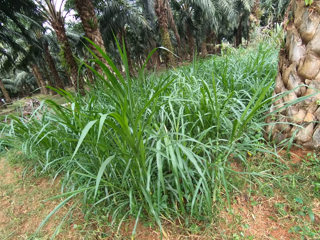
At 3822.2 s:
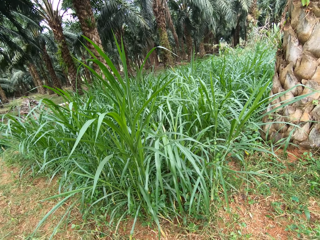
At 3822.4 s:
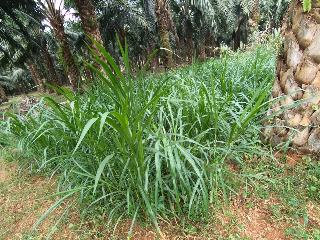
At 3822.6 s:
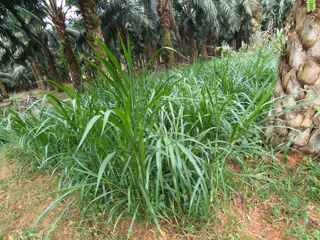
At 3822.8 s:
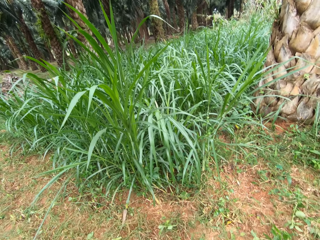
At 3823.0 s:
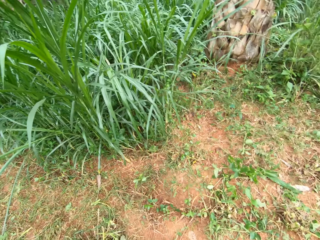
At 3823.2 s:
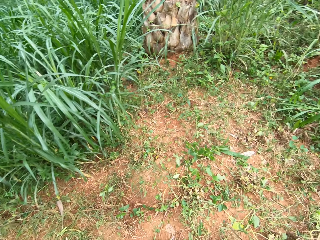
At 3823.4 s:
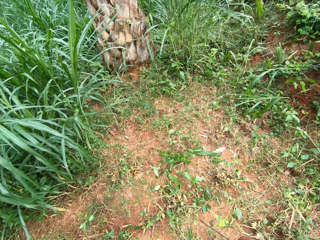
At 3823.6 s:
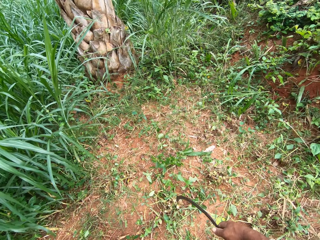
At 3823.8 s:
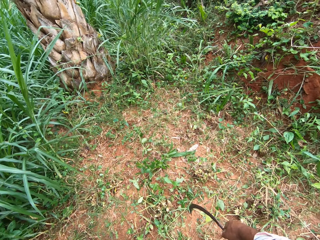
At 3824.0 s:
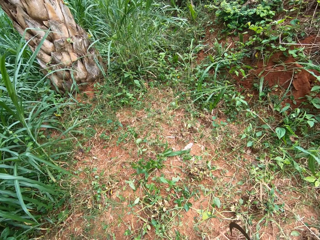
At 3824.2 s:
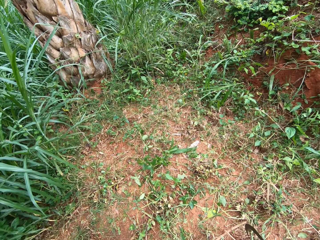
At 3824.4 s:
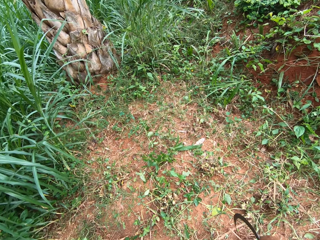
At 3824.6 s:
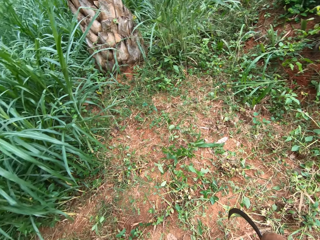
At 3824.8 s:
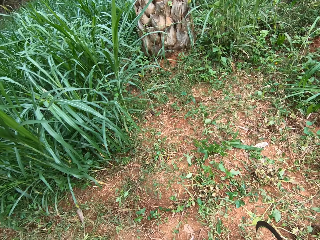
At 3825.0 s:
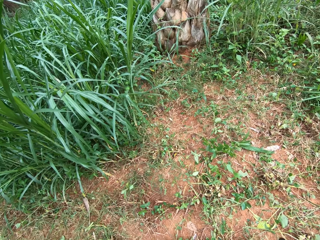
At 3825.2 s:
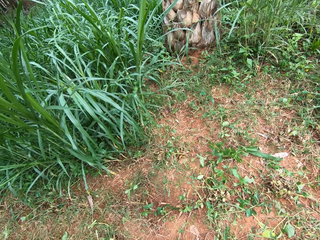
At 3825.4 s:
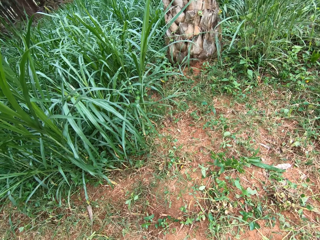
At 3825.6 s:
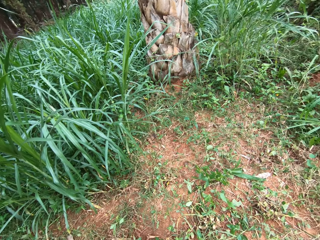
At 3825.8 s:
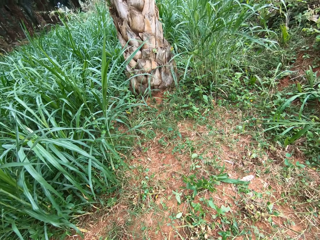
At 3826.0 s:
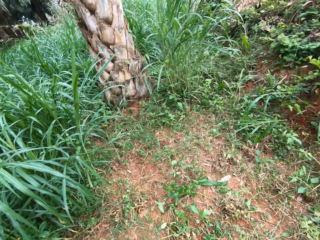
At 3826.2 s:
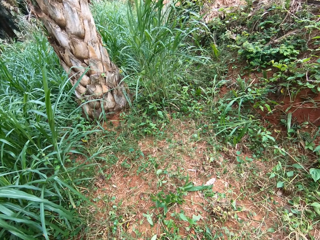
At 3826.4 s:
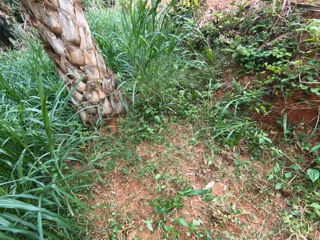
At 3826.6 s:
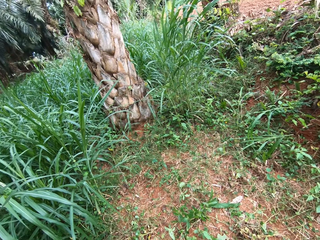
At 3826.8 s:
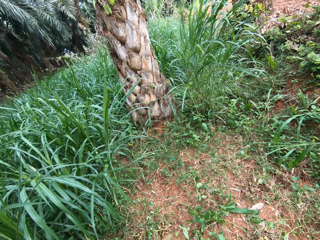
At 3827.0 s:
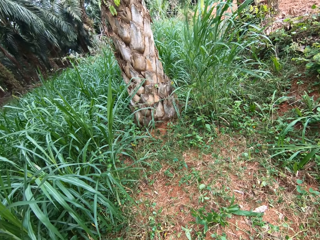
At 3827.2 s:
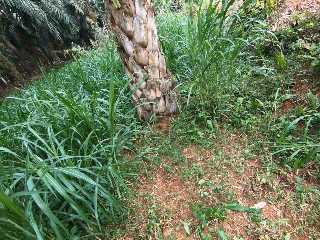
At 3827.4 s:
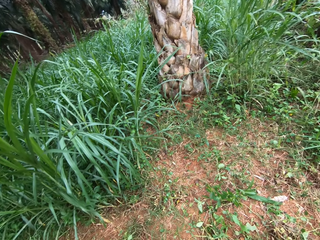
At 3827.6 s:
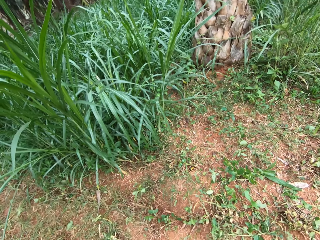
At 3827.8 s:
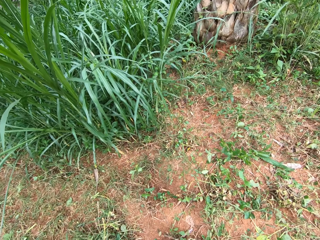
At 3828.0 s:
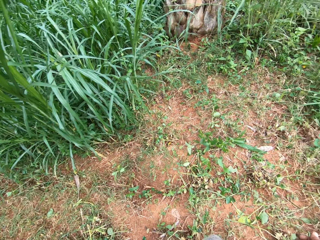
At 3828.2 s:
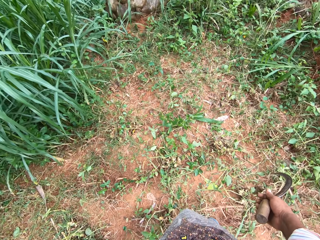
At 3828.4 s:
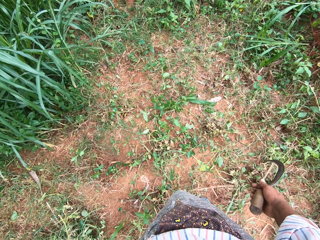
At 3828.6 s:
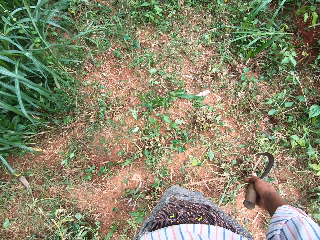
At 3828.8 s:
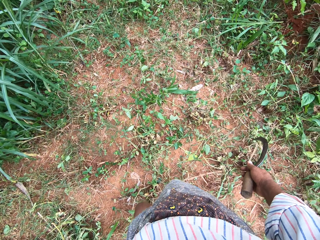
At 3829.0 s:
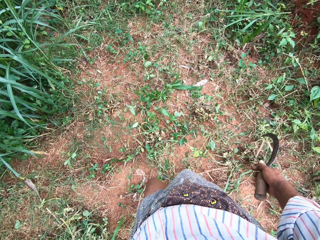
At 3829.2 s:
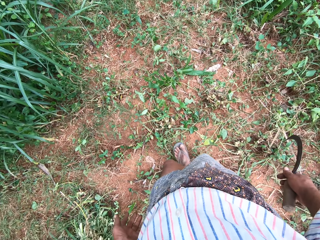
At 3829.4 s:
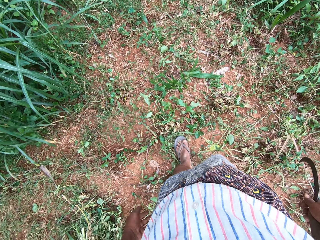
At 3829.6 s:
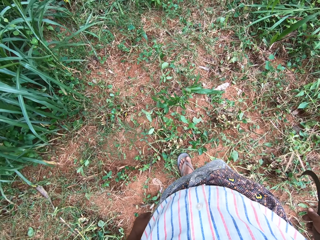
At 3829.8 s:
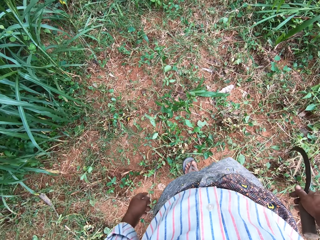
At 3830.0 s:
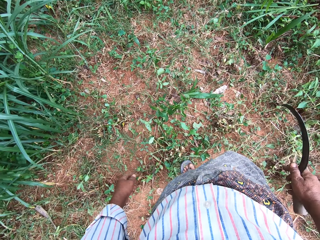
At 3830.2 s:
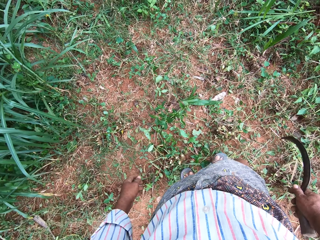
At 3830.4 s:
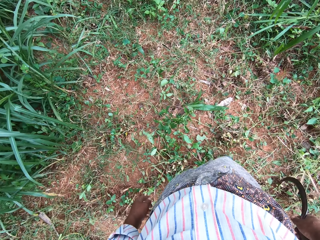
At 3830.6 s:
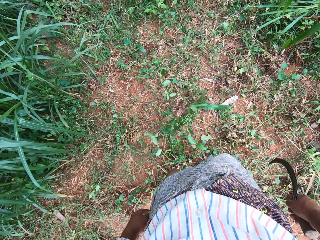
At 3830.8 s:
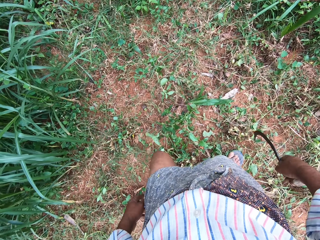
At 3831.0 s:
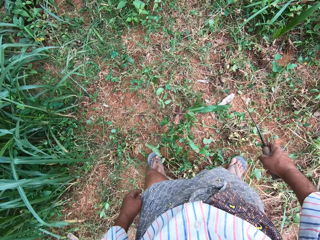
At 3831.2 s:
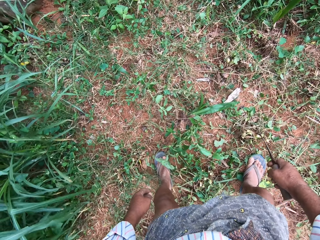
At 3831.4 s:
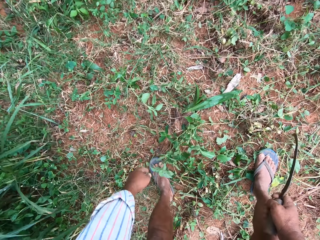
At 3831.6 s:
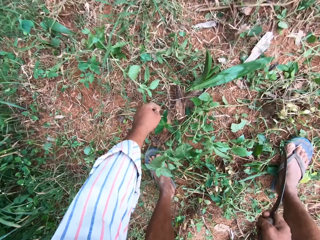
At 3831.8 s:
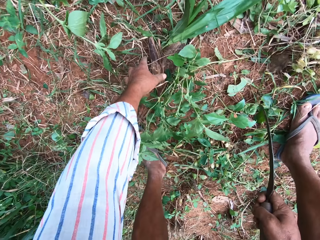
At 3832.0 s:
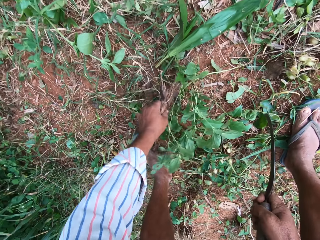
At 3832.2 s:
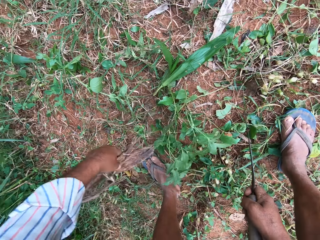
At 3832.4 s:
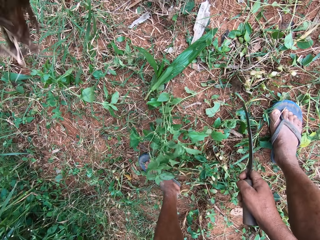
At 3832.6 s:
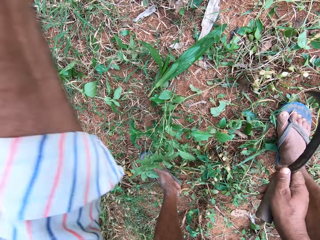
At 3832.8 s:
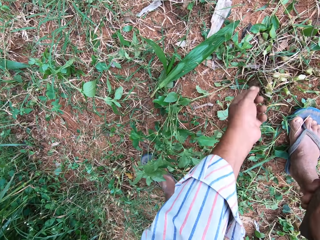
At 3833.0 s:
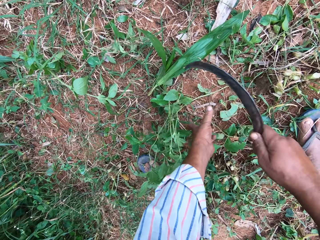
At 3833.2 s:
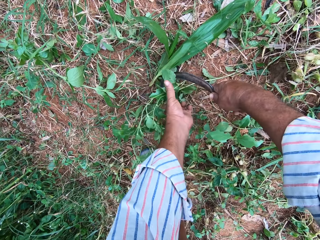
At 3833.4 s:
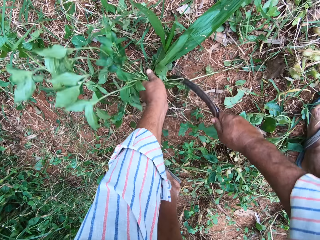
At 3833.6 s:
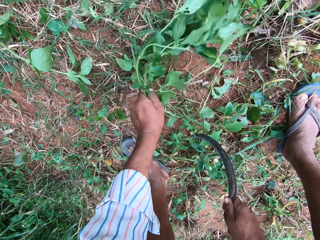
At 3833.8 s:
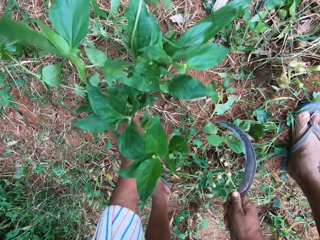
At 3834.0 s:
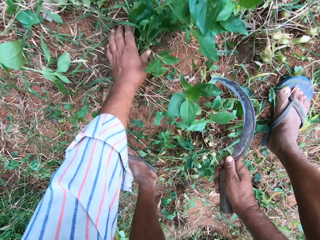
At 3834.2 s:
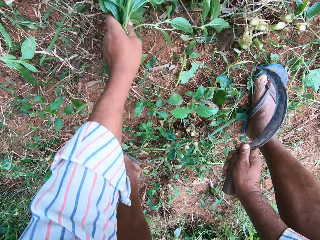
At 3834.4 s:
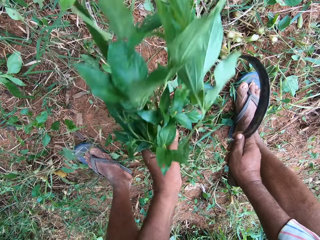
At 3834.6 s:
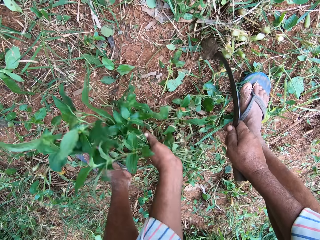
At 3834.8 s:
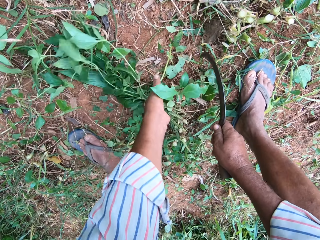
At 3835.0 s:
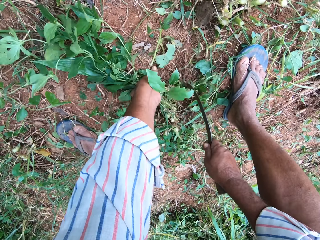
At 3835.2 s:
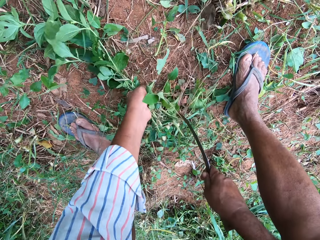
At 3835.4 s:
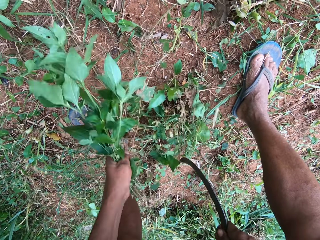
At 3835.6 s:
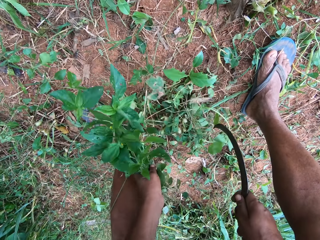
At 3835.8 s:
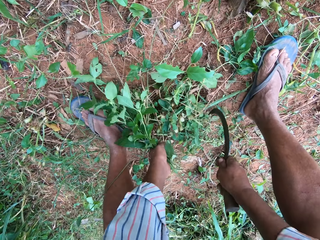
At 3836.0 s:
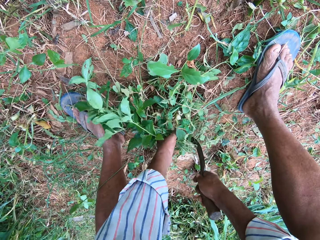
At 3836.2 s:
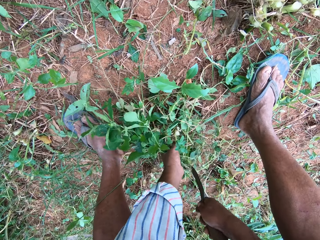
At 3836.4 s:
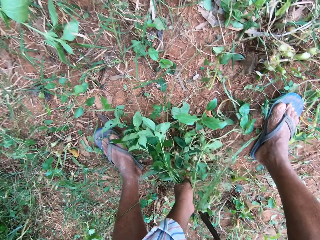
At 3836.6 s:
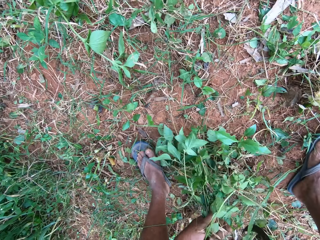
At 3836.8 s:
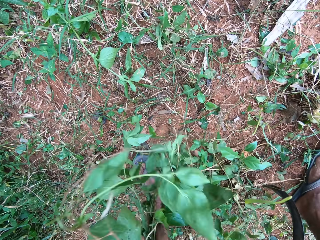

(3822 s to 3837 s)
The camera wearer walks. He bends. He picks a piece of dry wood or dirt from the ground with his left hand. He throws the dry wood or dirt away. He cuts the grasses into his hand on the farm with the hand sickle.

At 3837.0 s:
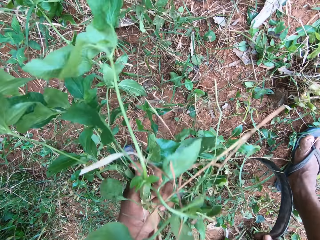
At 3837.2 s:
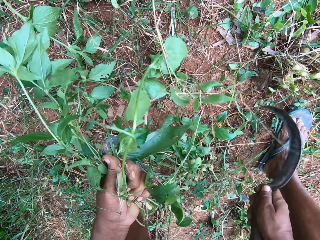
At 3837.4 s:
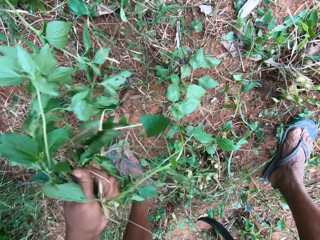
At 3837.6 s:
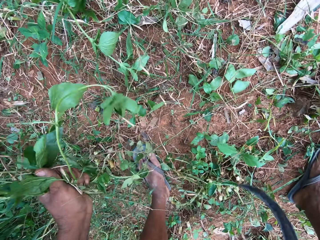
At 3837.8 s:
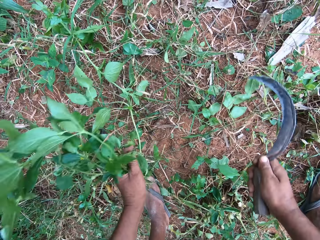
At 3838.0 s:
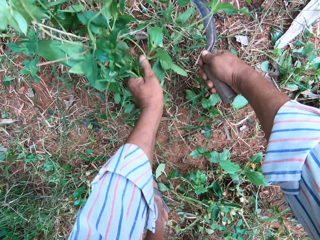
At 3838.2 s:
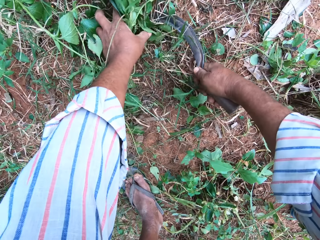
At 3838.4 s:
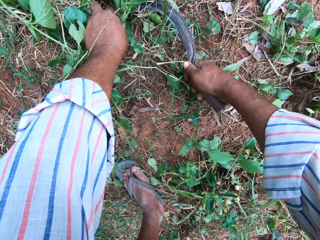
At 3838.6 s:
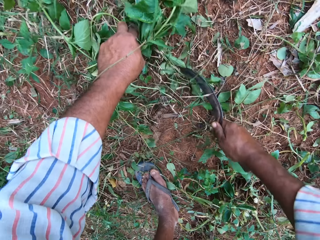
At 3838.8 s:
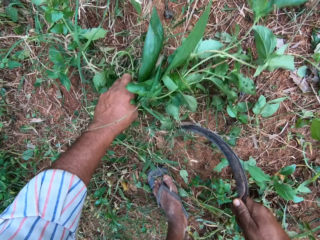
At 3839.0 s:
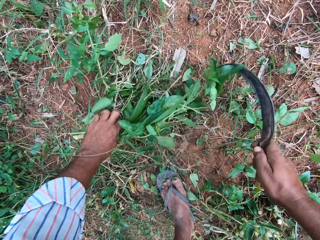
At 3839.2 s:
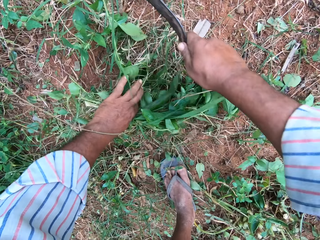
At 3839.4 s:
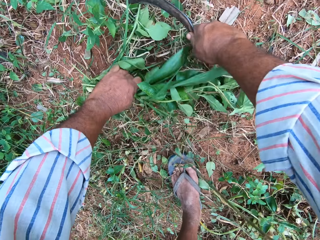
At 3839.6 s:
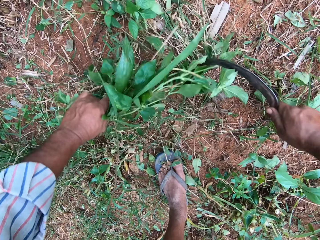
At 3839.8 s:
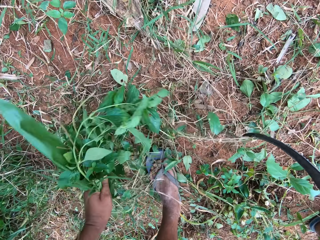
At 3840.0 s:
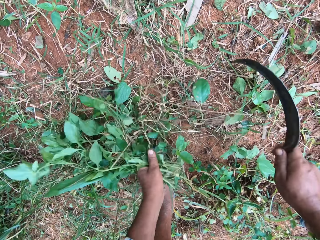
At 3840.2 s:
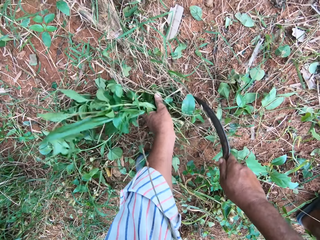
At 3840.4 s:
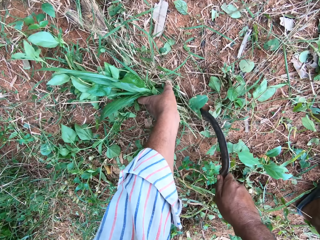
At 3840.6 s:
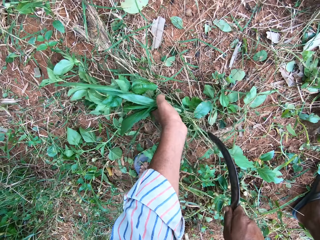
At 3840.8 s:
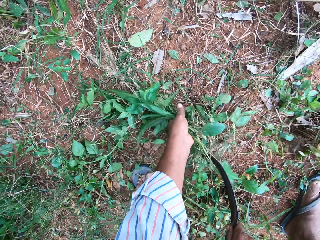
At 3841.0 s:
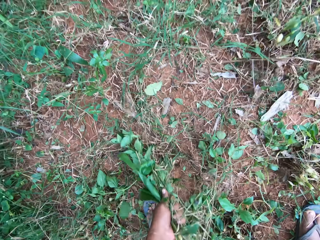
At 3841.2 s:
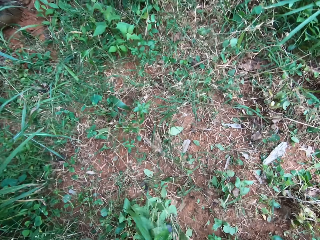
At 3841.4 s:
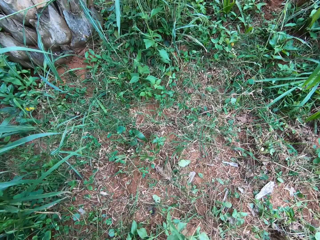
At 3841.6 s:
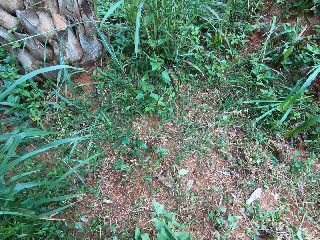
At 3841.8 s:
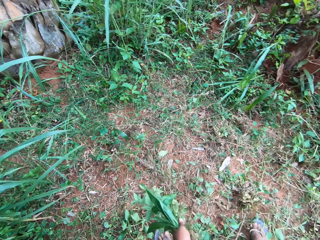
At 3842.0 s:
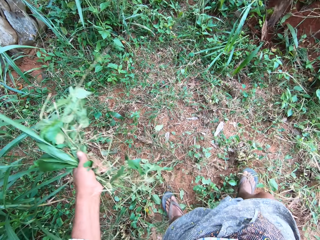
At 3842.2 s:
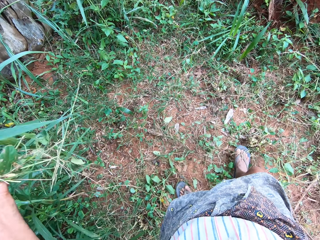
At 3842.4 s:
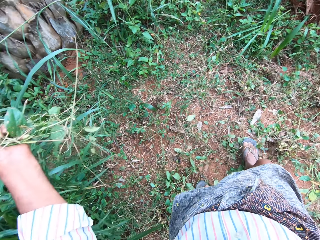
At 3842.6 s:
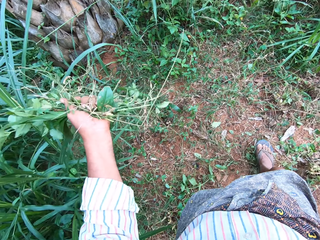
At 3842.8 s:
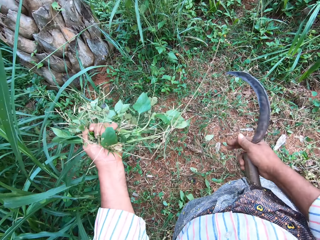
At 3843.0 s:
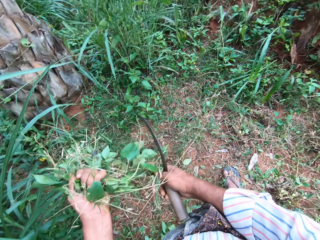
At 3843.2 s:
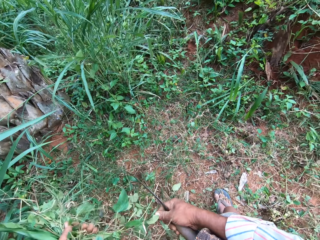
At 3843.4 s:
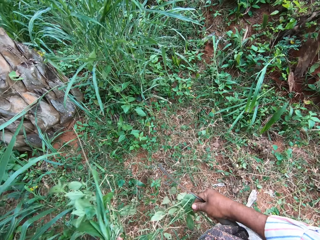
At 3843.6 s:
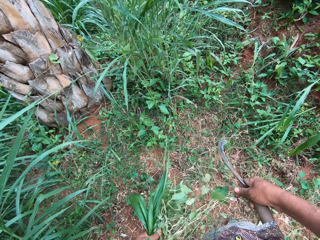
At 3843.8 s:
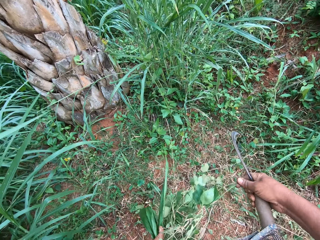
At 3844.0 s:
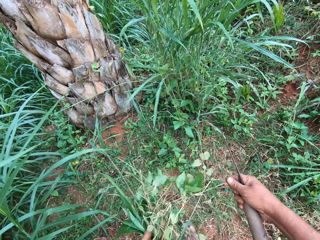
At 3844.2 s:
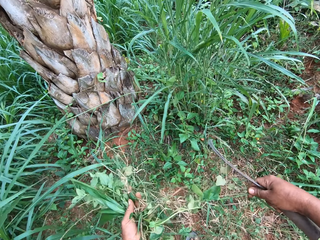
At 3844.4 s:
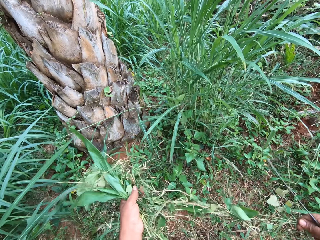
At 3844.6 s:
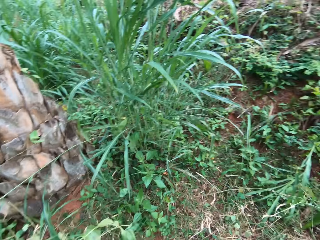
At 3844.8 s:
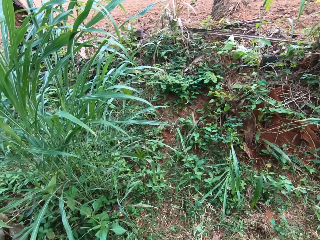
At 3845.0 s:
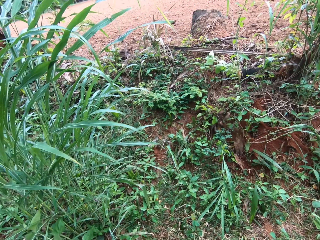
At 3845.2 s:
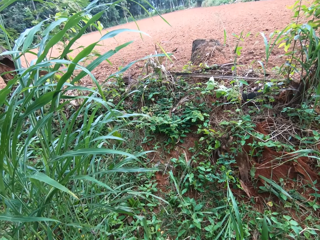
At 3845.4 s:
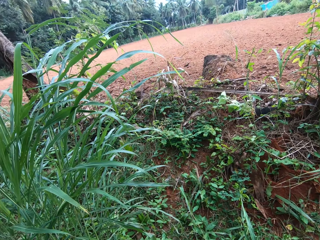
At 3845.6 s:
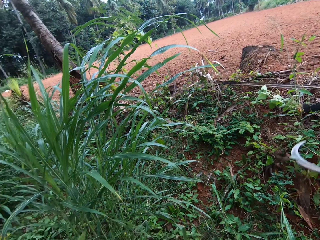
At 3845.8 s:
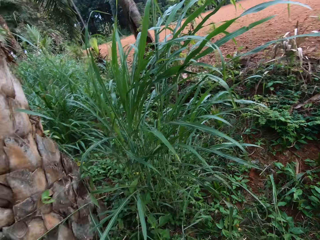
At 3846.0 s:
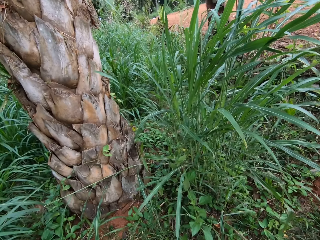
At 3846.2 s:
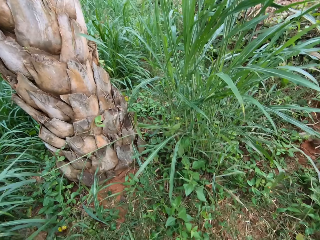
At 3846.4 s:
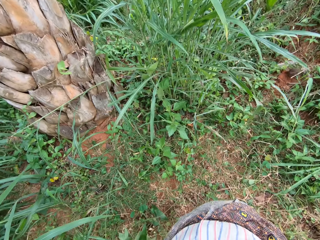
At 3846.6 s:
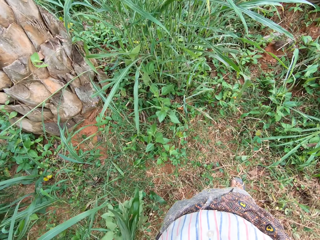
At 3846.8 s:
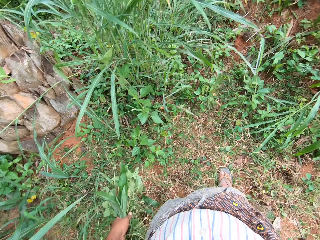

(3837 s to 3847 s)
The camera wearer stands. They hold plants. They stand.
